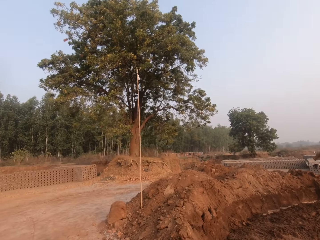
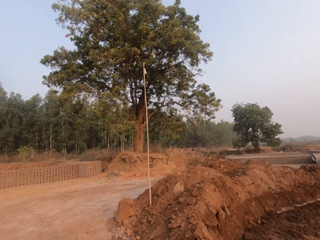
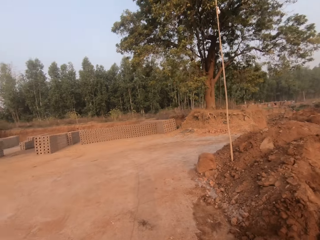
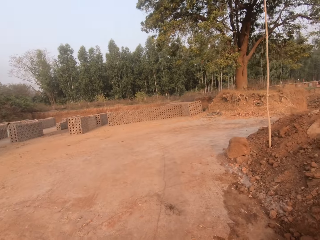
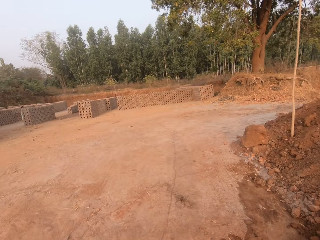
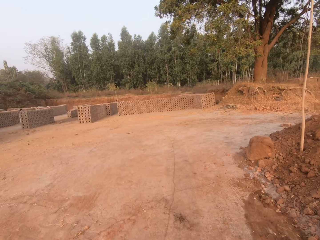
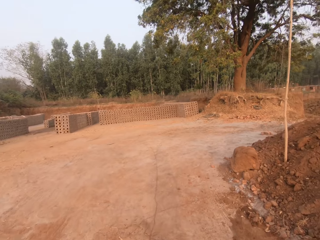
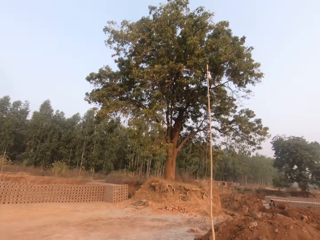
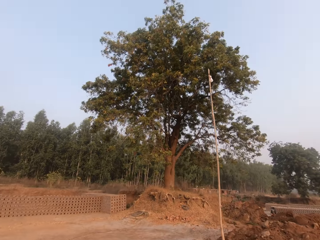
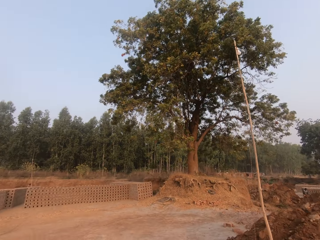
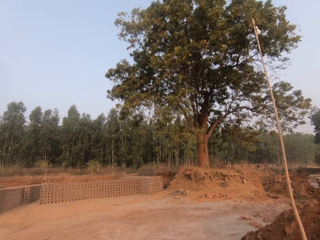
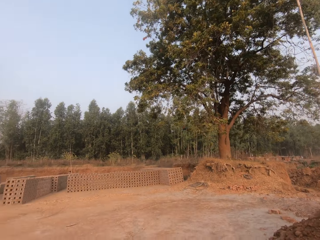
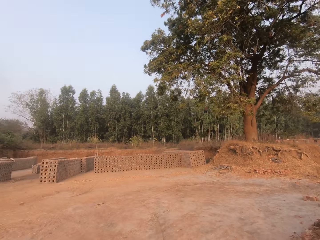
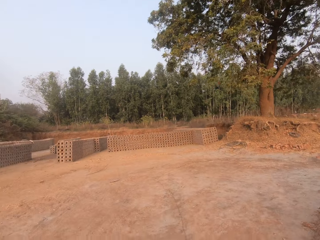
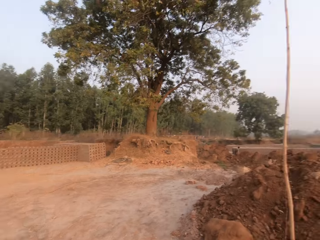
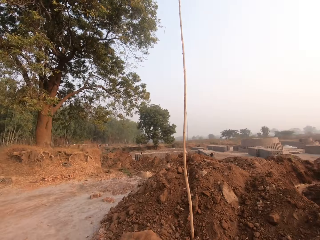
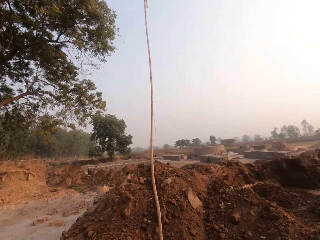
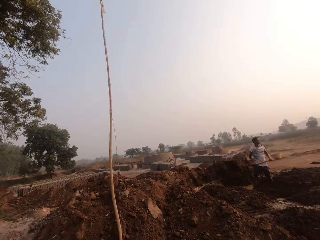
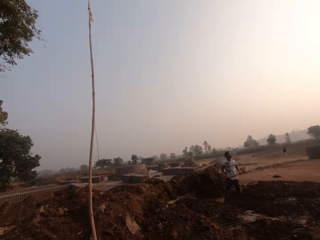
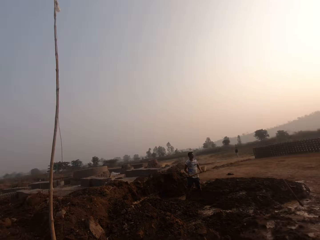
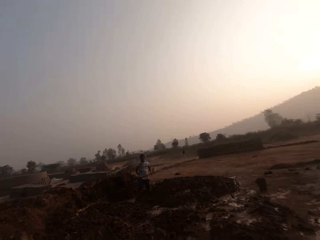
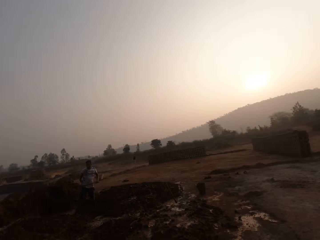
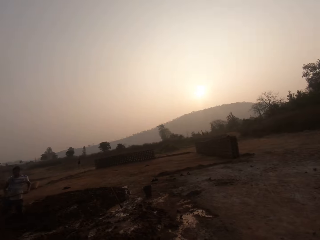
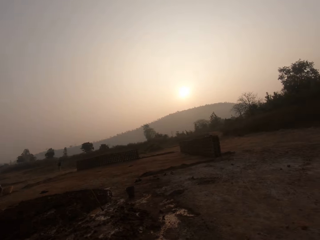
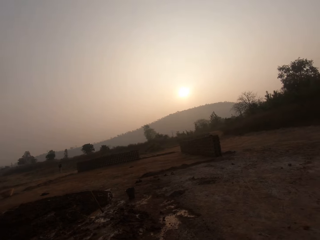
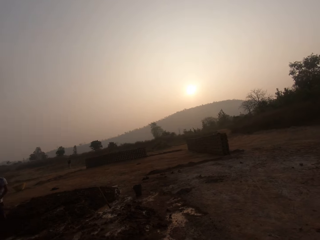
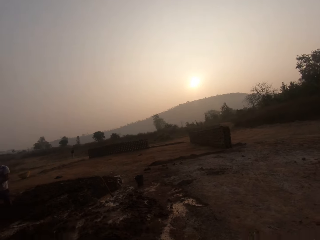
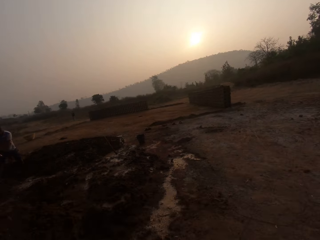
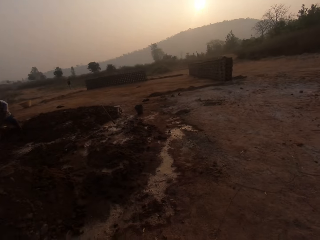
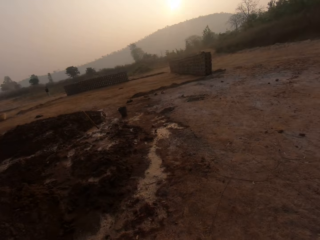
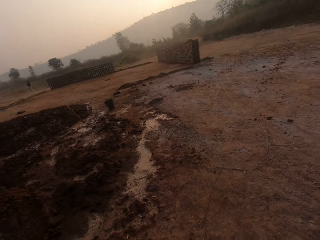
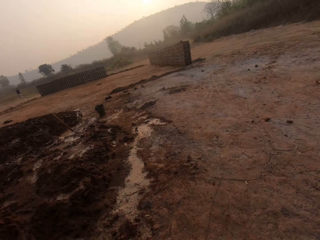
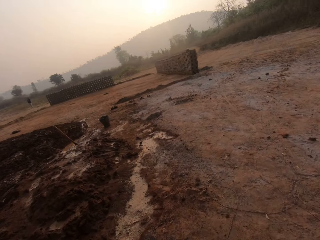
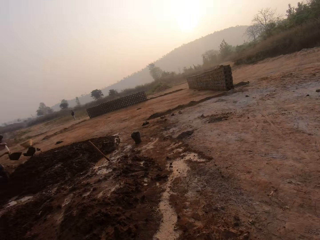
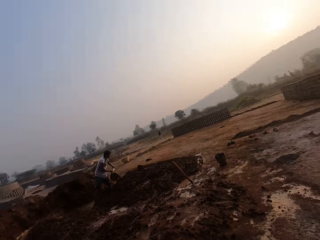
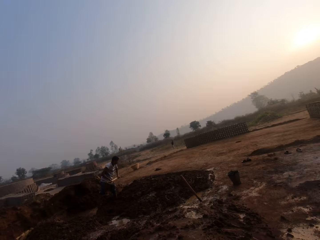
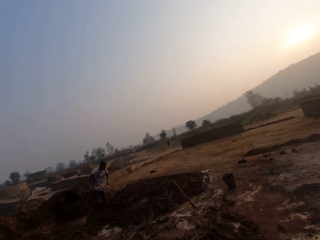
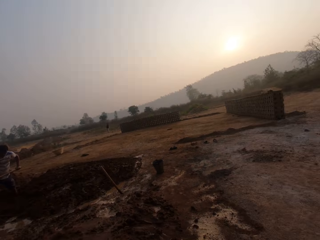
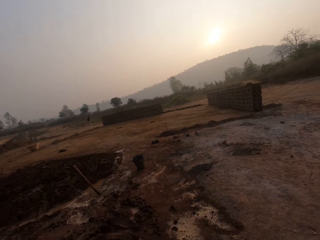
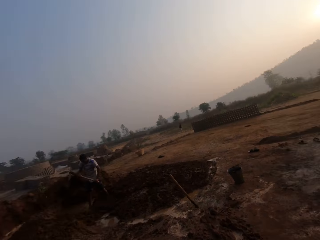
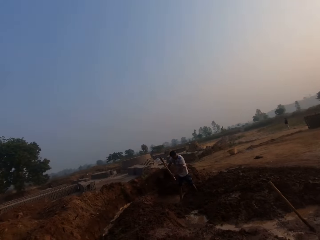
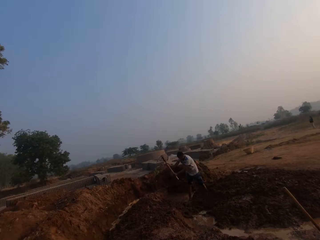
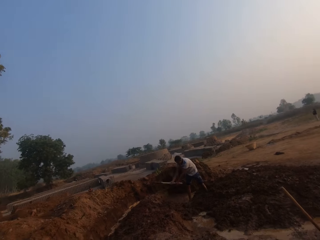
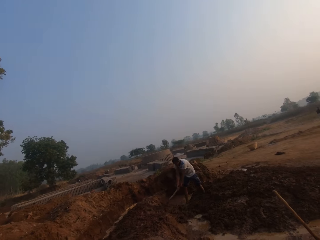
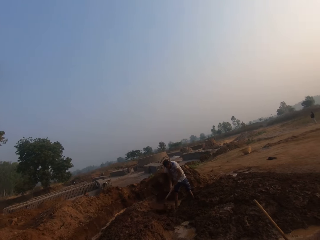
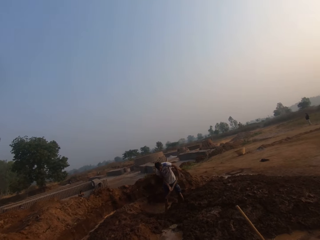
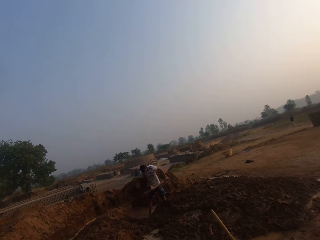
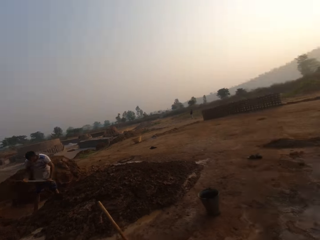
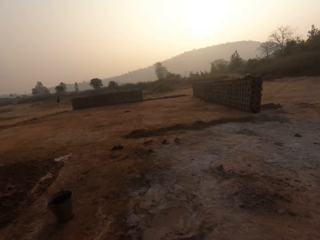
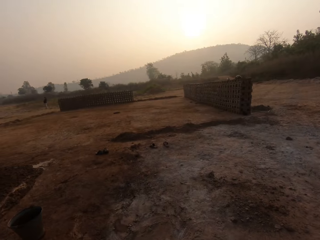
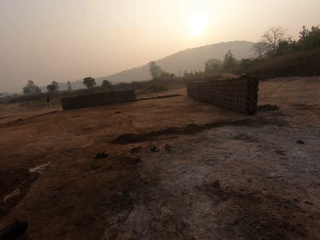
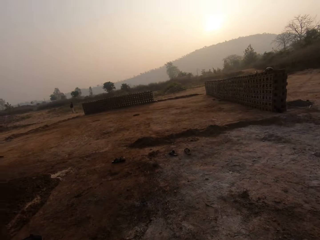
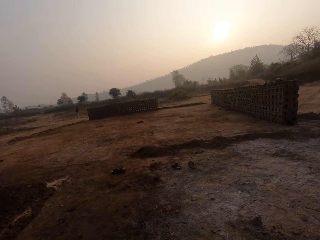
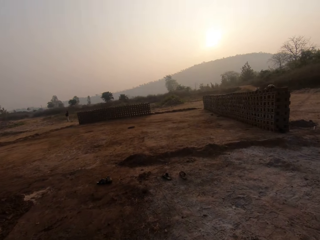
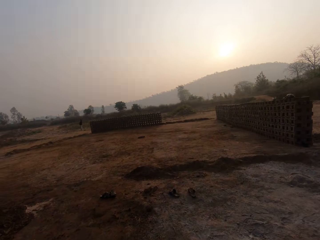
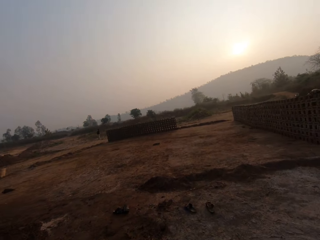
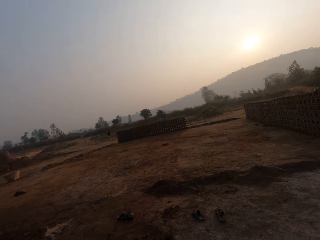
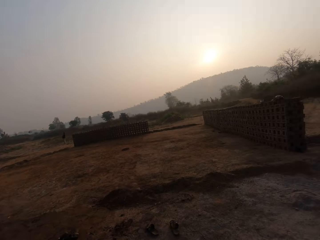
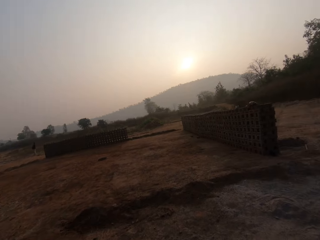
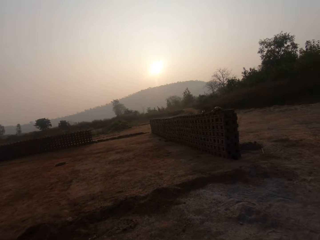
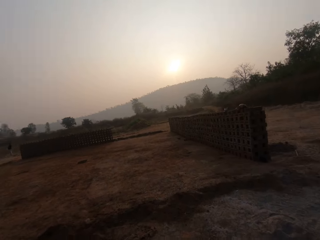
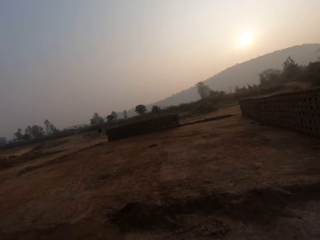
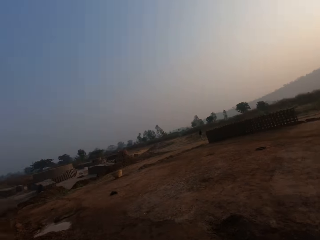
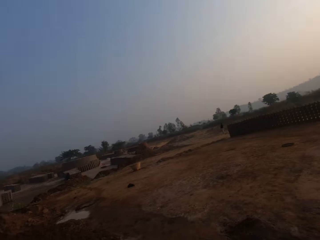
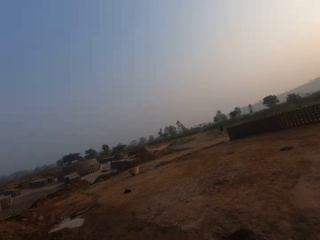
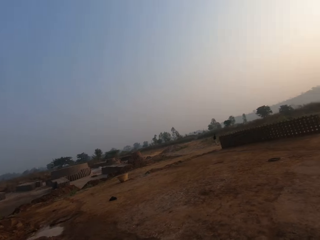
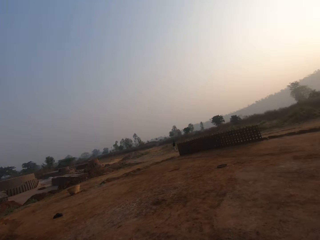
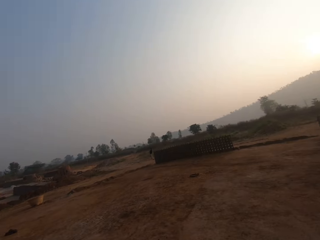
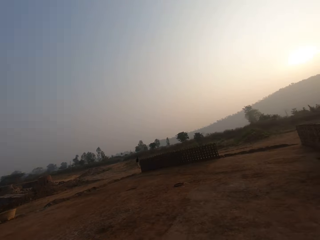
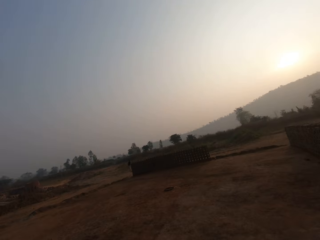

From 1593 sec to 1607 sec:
The camera wearer turns around. They walk around the ground. A man digs the floor with the hoe in both hands. The camera wearer walks around the ground.

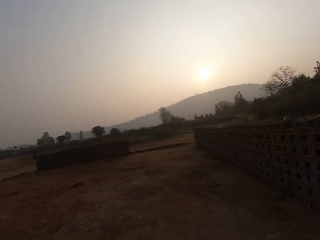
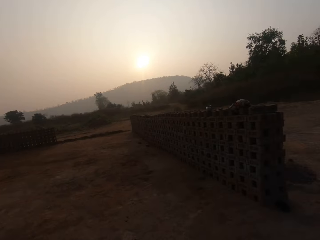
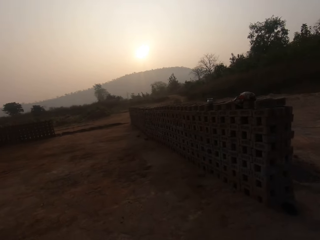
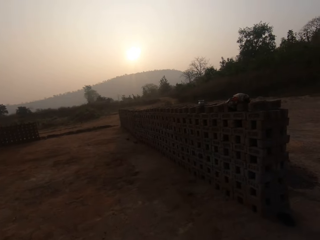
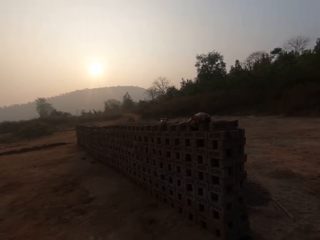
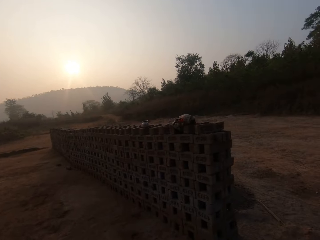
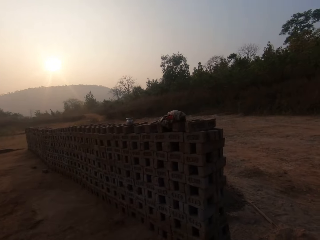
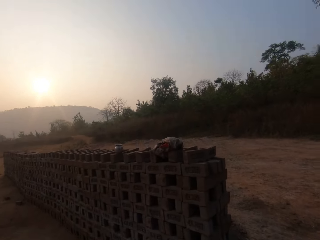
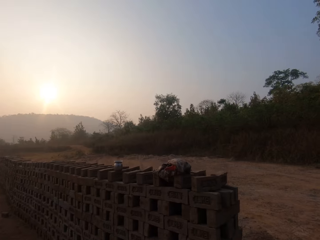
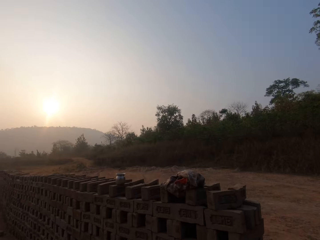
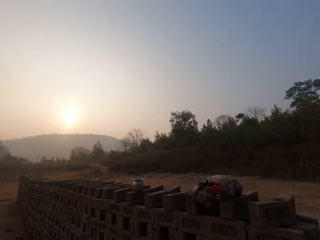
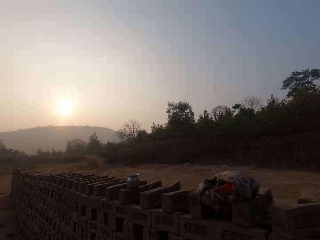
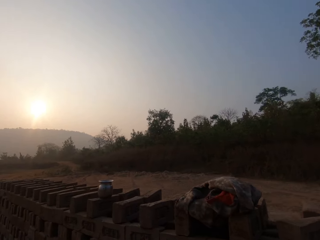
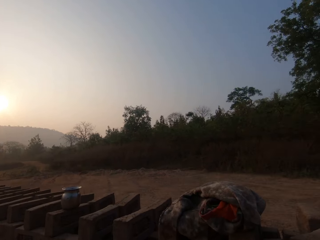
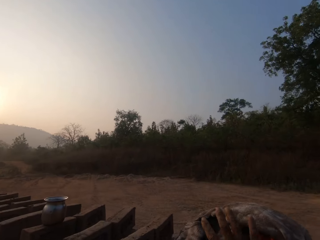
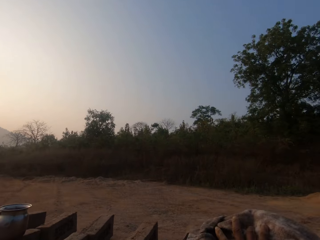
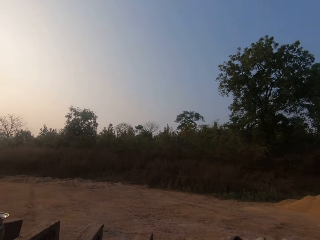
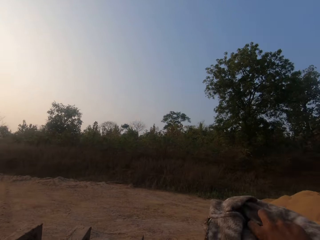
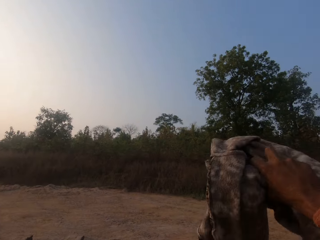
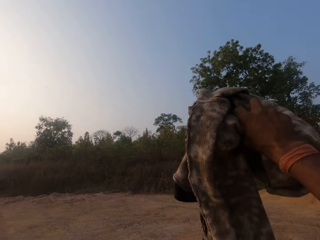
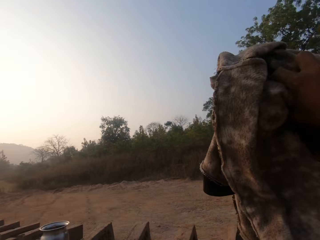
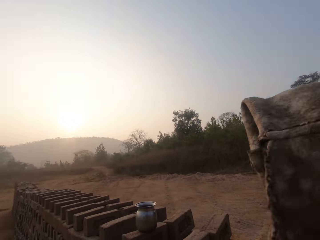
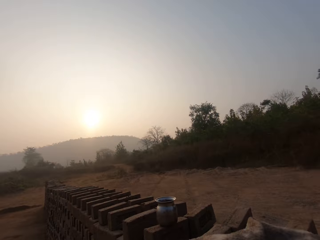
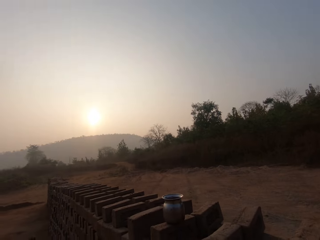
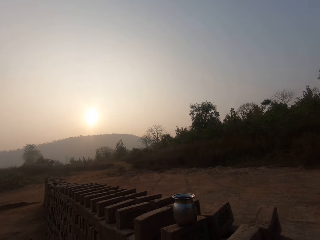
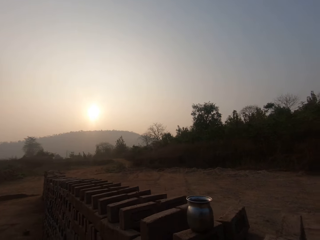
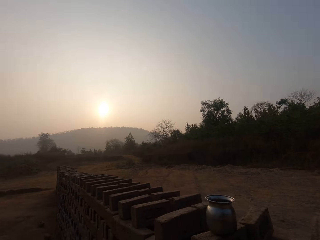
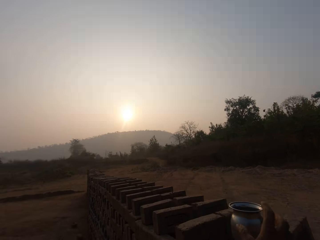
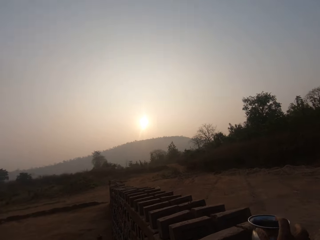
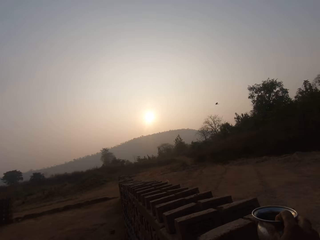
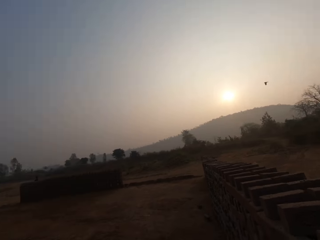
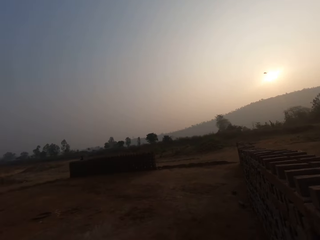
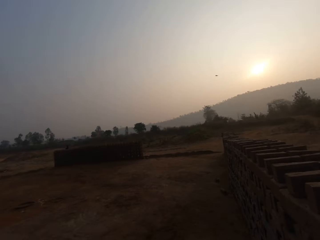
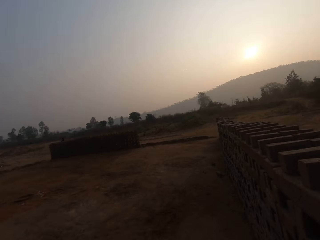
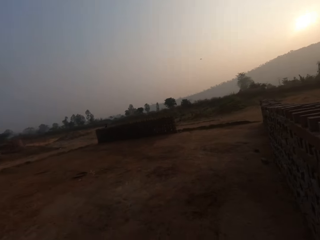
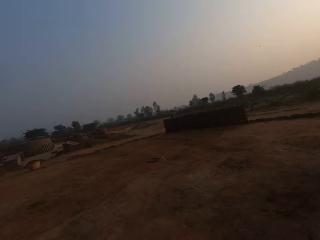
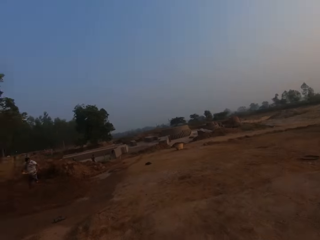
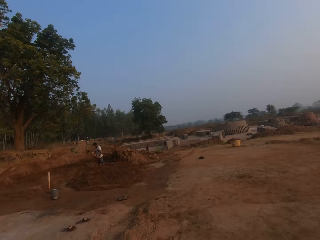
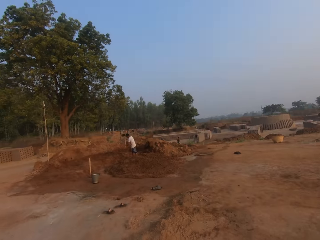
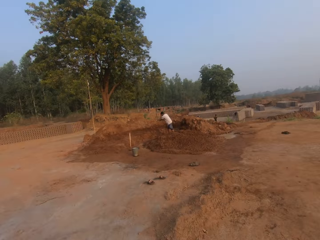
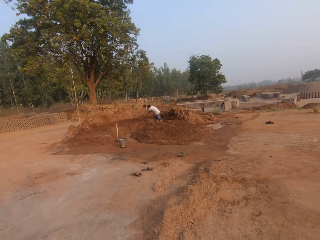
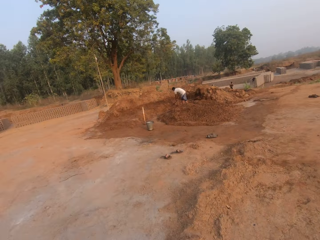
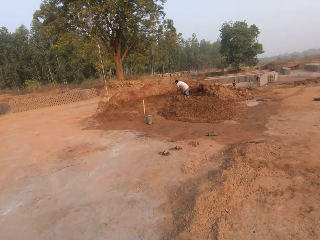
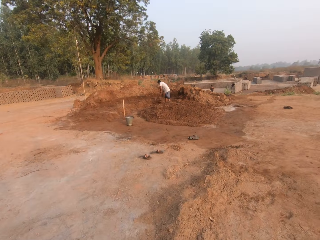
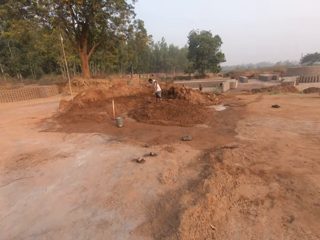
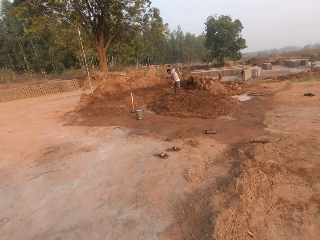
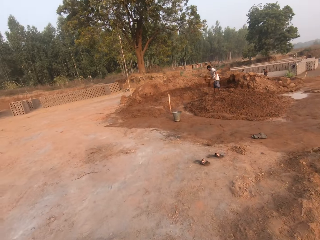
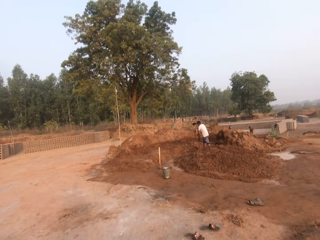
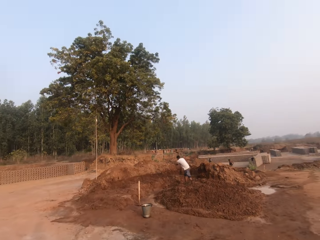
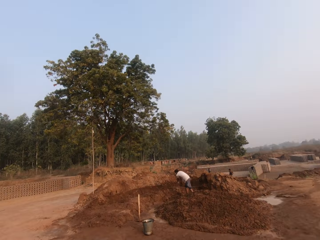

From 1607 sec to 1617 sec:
The camera wearer picks up a cloth on a block with his right hand. He picks up a cup on the block with his right hand. He walks around the ground. A man digs the floor with the hoe in both hands.
